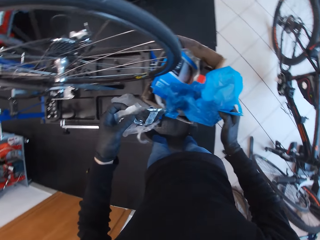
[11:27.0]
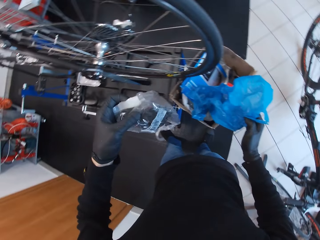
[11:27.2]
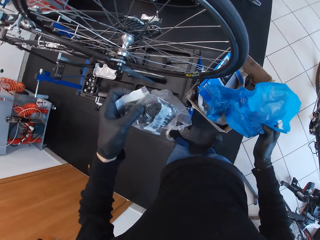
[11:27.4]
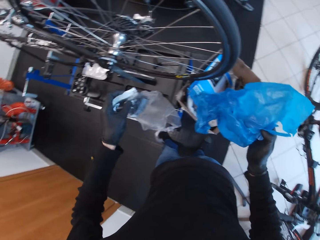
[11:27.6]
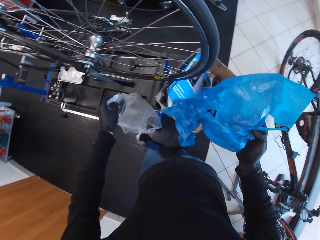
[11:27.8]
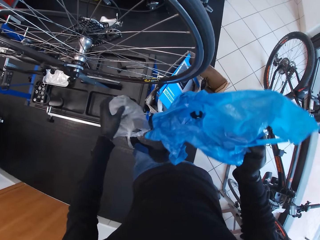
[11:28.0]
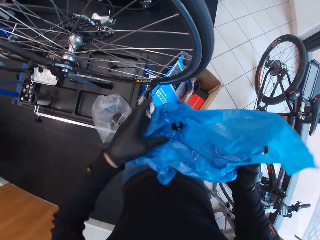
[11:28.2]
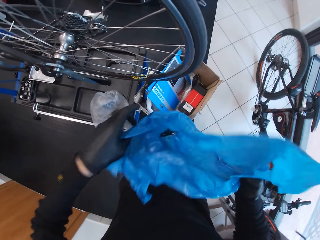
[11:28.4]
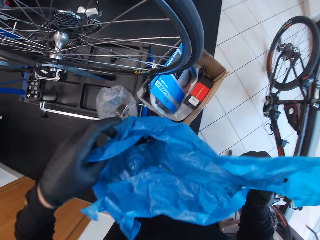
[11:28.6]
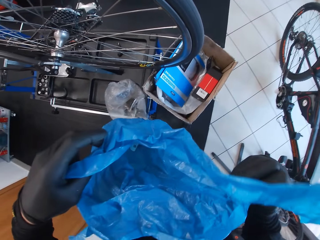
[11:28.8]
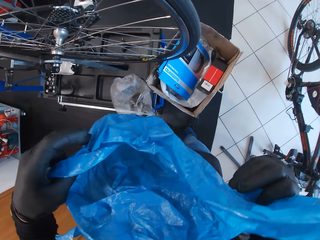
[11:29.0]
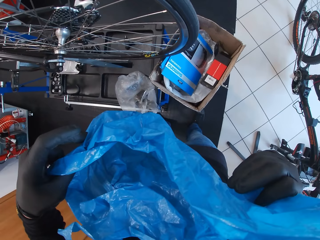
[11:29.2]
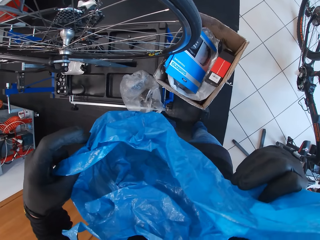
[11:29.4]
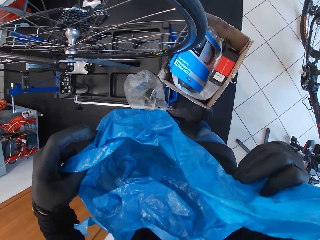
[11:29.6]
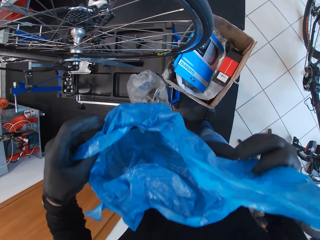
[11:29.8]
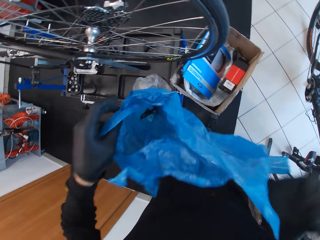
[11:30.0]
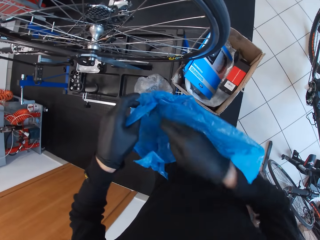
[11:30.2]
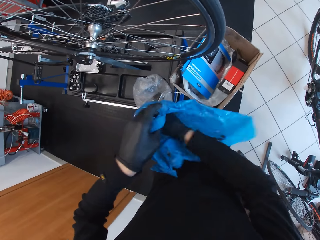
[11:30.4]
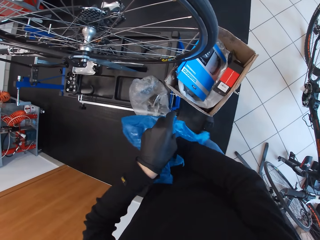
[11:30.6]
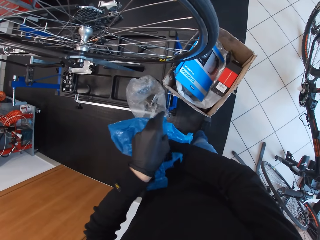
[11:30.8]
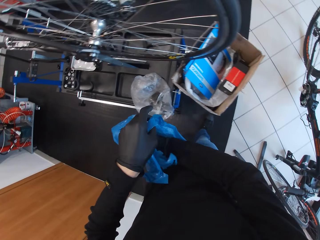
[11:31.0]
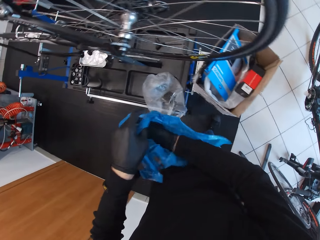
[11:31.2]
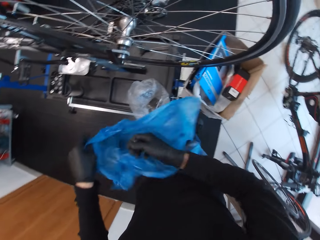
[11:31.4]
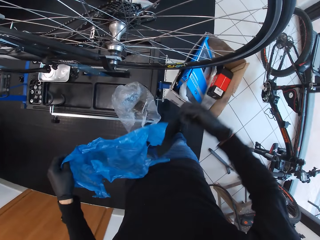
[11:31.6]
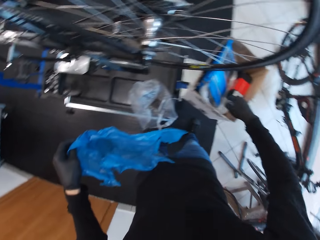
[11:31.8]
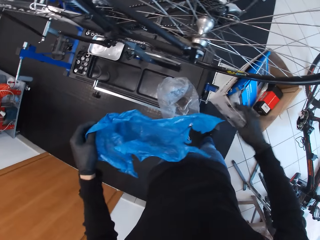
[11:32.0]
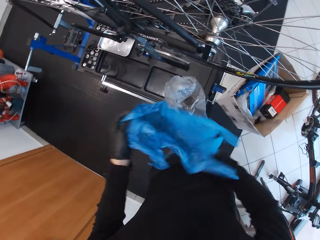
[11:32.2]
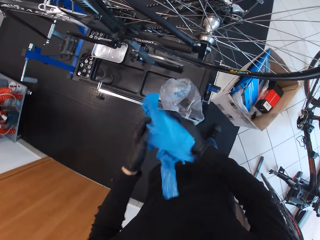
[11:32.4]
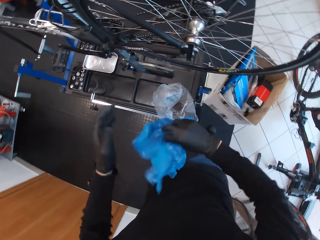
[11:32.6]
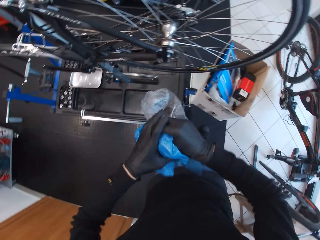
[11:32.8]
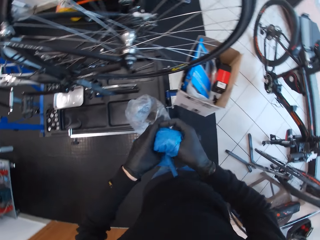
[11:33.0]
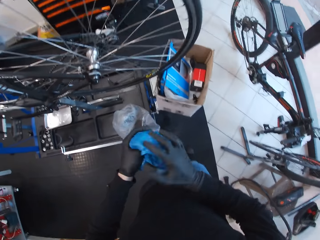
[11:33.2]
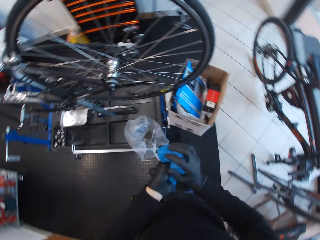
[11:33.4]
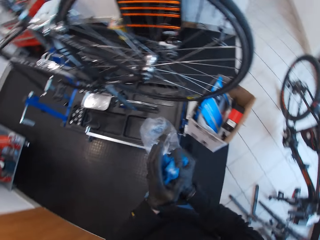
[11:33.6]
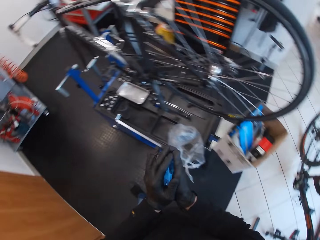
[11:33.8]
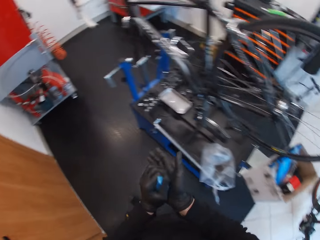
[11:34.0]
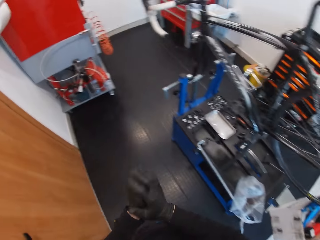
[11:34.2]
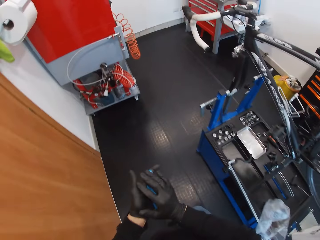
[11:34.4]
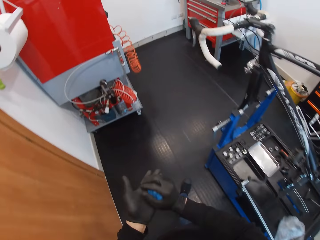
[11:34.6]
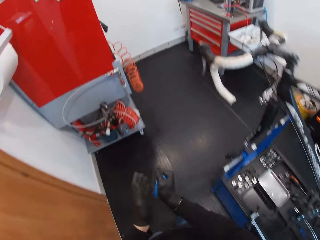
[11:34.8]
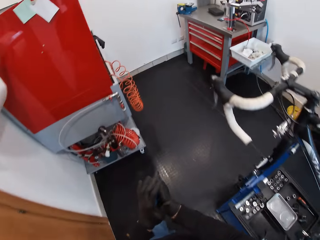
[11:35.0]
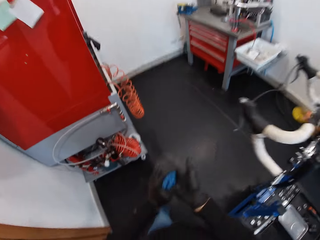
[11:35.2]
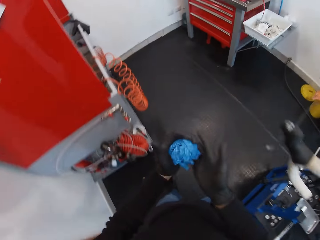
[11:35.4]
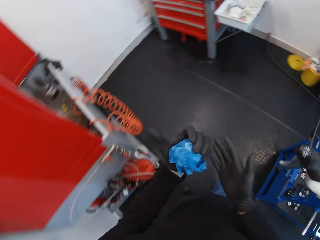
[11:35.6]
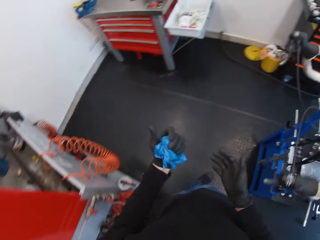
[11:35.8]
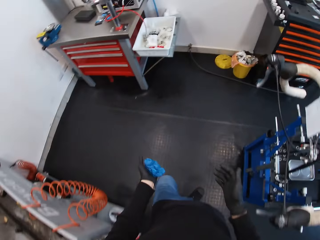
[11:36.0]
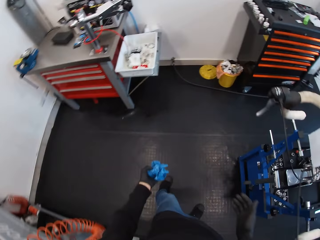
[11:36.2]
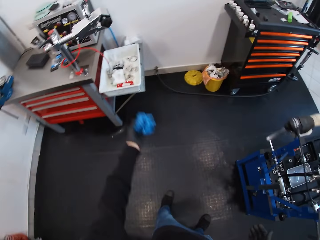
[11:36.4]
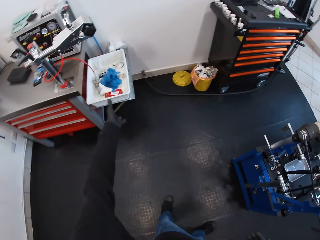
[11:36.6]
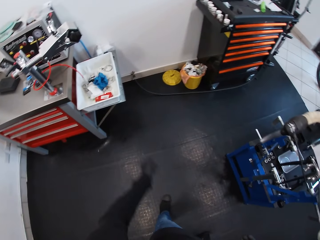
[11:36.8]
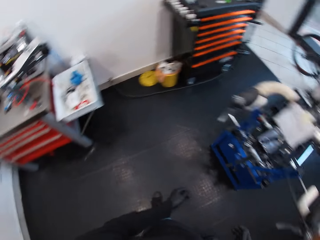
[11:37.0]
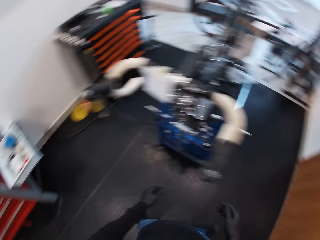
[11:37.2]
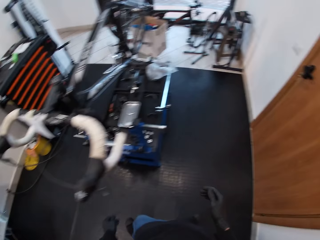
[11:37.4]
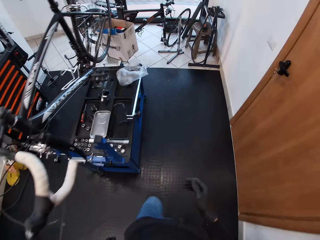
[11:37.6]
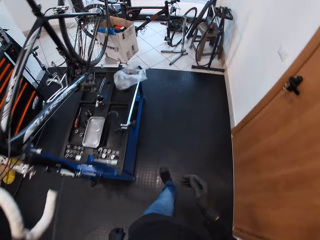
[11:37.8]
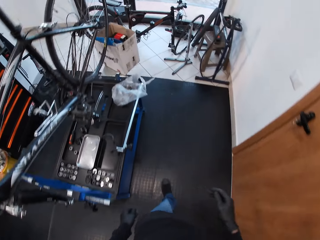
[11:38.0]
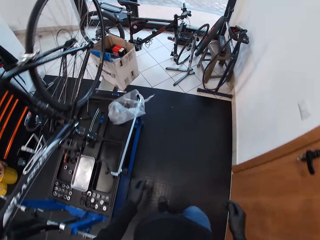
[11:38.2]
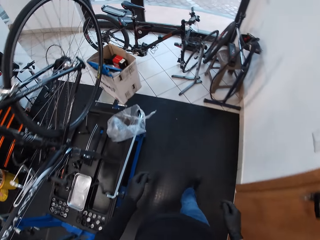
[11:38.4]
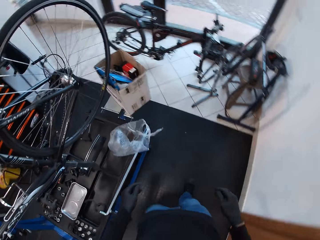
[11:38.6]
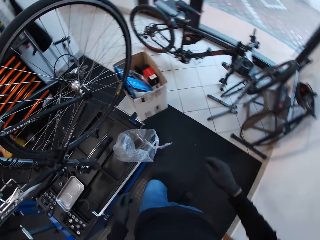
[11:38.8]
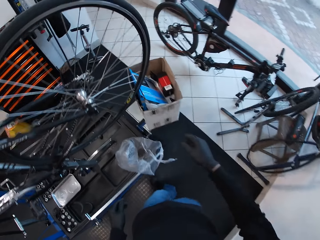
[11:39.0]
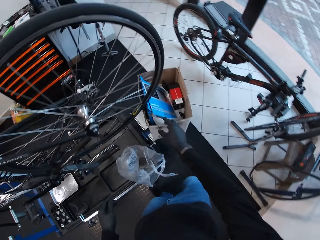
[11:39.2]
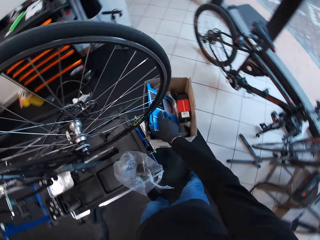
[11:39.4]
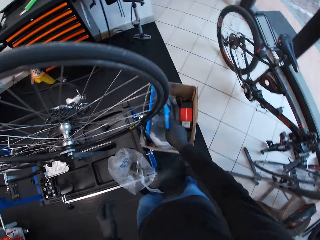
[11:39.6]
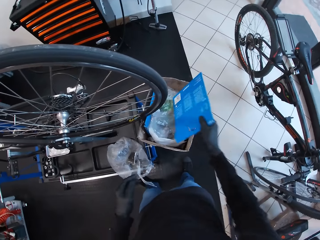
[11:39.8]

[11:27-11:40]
The camera wearer picks a packet from a polythene bag in the left hand. They drop the packet with the left hand. They look into the polythene bag. They pick the packet from the polythene bag. They drop the packet in the right hand. They fold the polythene bag with both hands. They walk around. They throw the polythene bag in the left hand into the sink. They look around and walk around.

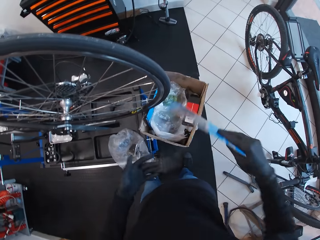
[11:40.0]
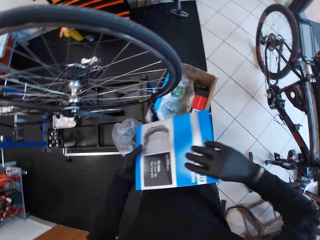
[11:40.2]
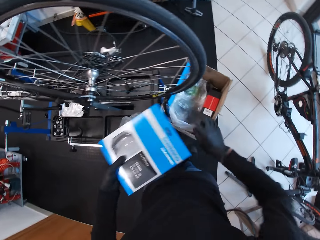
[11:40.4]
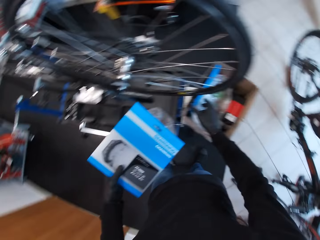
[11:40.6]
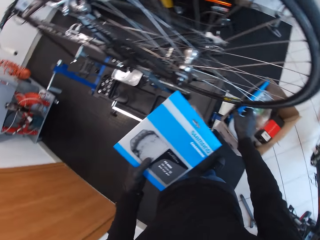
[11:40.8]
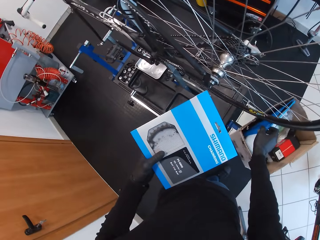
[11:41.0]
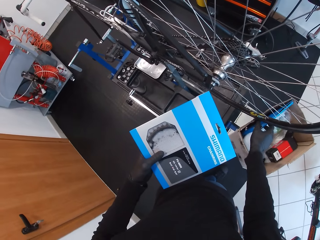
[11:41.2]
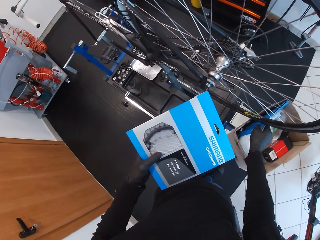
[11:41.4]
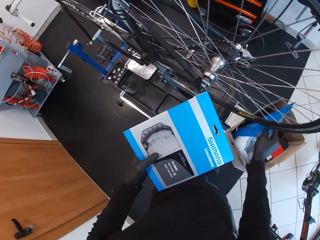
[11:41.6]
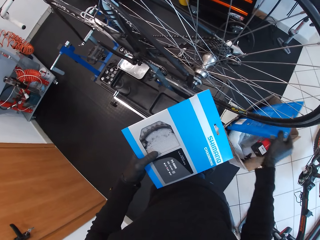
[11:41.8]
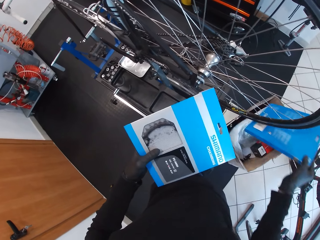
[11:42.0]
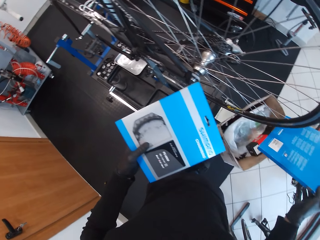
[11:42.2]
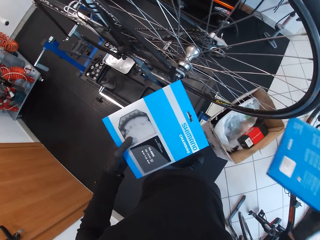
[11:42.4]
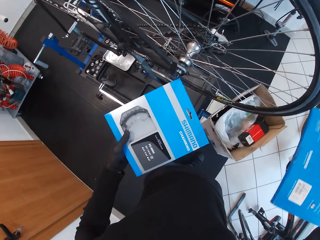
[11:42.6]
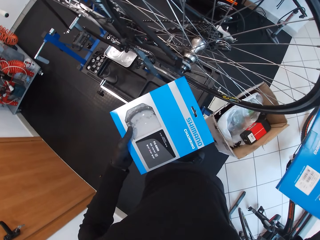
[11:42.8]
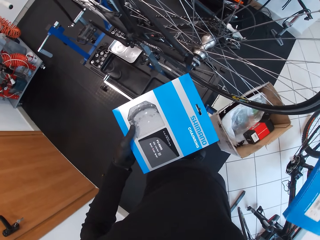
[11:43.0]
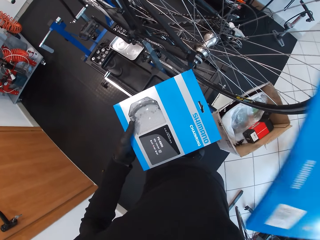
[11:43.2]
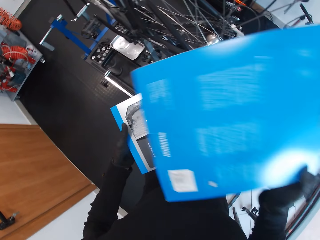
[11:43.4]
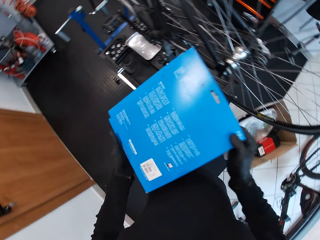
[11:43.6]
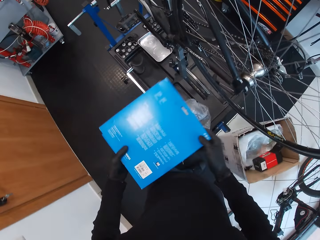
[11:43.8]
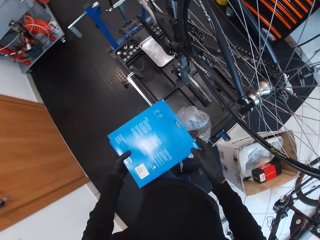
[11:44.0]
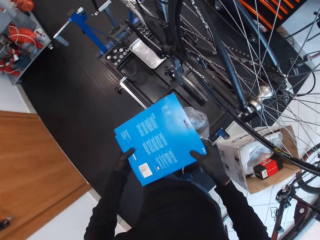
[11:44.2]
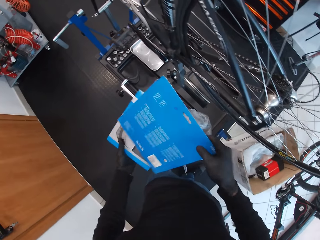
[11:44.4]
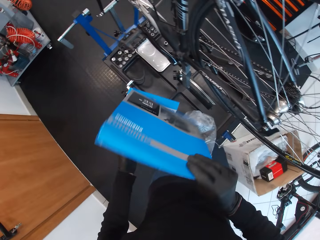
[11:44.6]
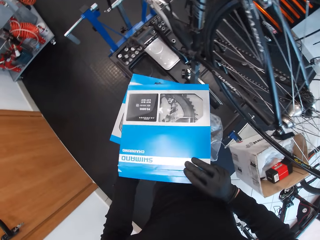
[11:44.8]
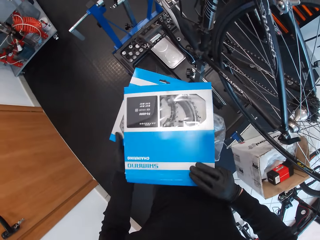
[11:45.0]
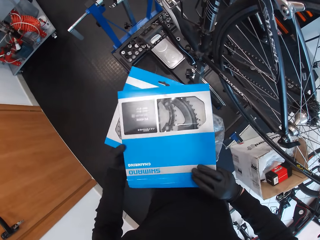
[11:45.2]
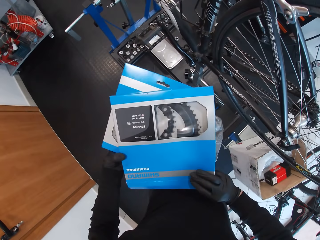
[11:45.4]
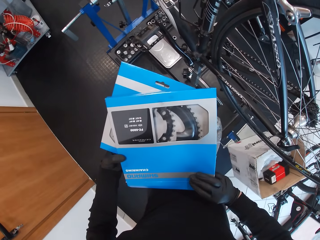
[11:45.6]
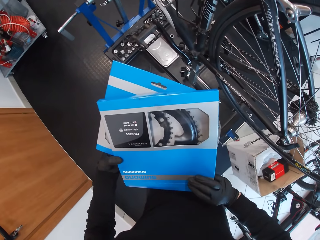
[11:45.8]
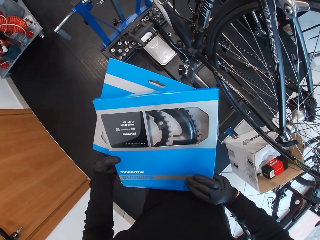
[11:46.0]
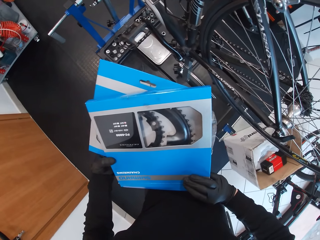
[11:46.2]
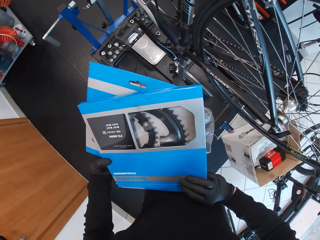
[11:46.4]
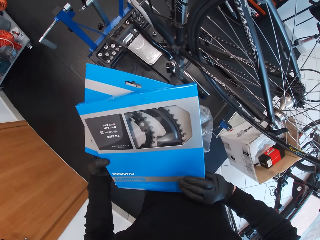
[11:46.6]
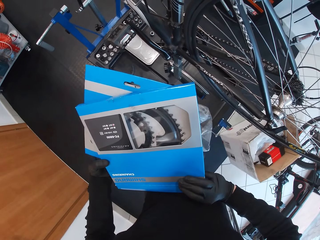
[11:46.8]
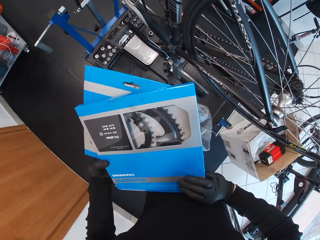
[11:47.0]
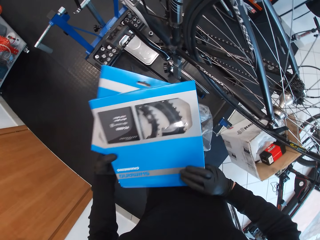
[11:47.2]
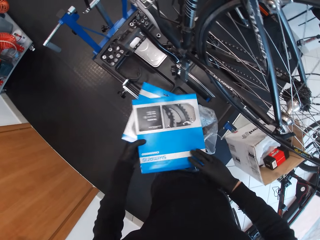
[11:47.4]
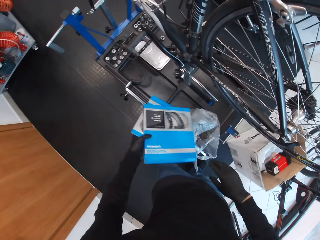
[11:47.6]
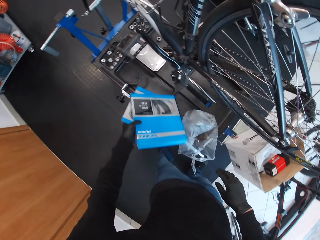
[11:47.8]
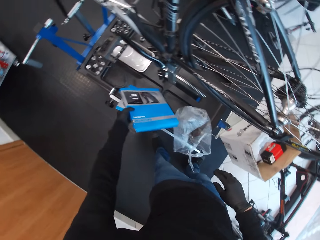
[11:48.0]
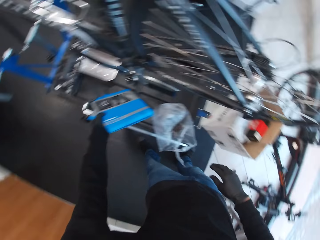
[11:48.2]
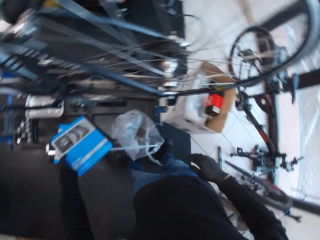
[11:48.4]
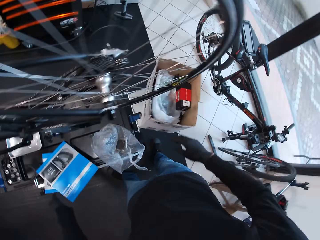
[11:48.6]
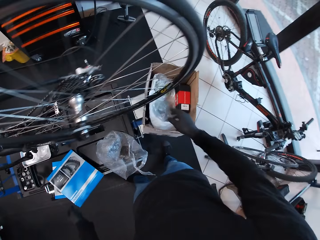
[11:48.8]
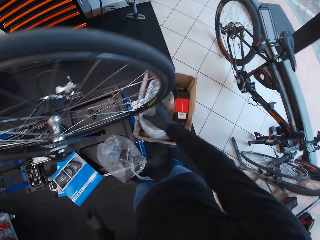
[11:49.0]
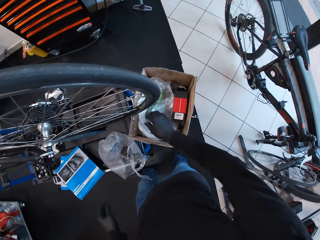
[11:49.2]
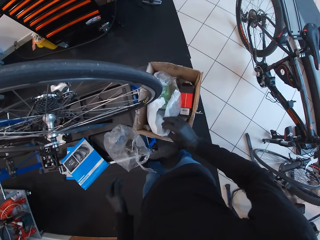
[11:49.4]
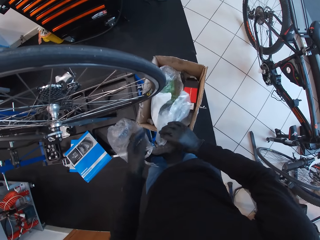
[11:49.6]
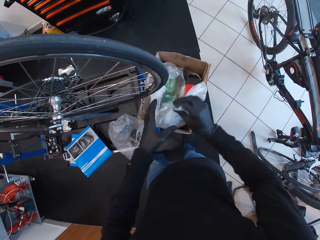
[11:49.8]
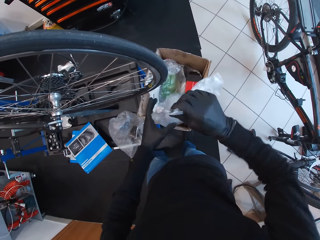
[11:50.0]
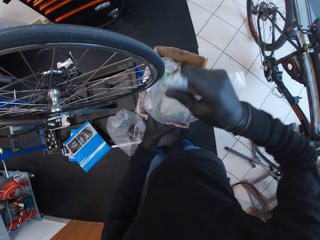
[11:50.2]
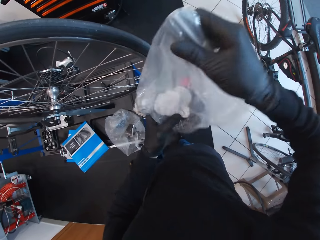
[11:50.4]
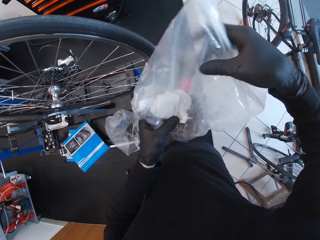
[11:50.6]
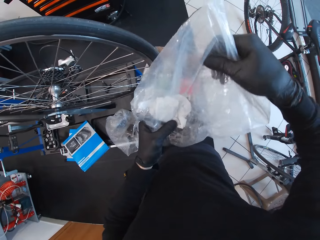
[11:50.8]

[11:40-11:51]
The camera wearer picks an accessory package with the right hand from the box. They hold the accessory package with the left hand. They look around. They pick accessory packages with the right hand from the box. They hold the accessory packages with both hands. They turn the accessory package with the right hand. They look at the accessory in the accessory package. They drop the accessory package in the left hand. They pick a packet from the box.
